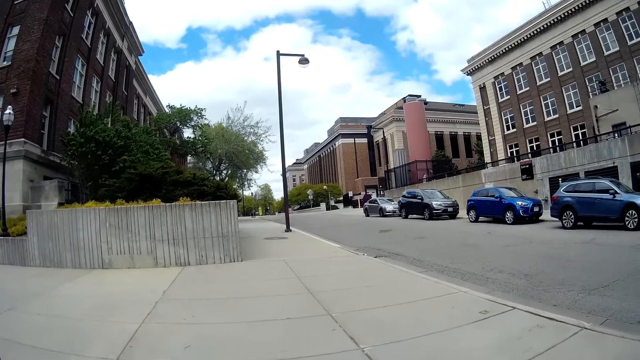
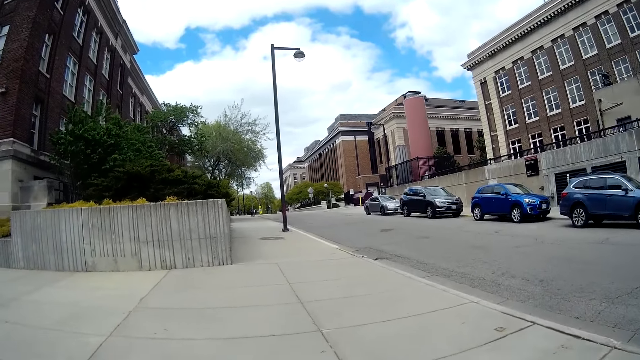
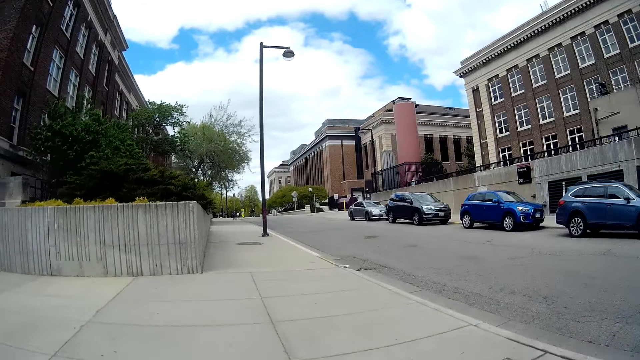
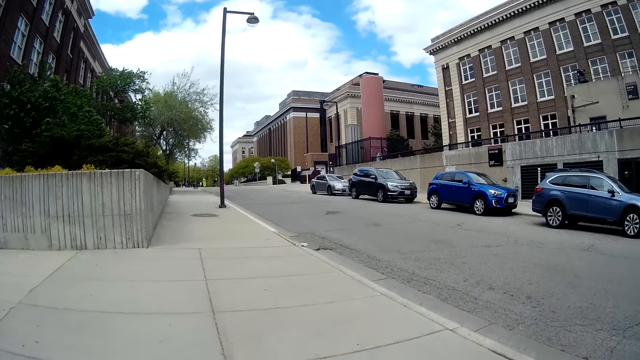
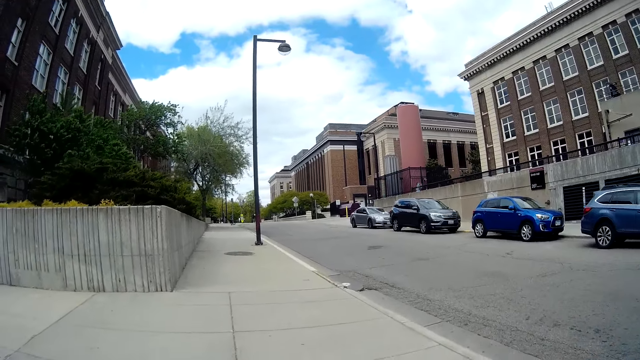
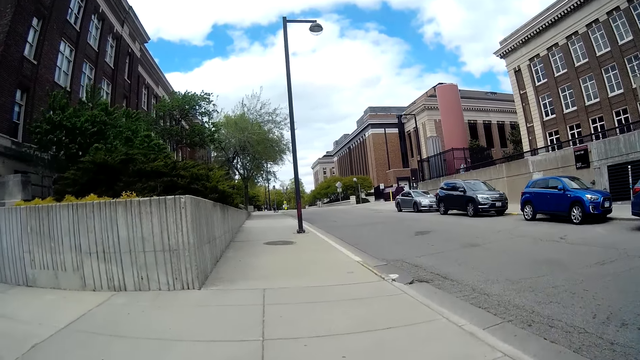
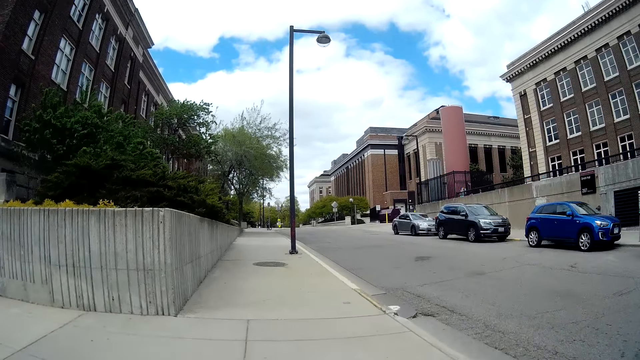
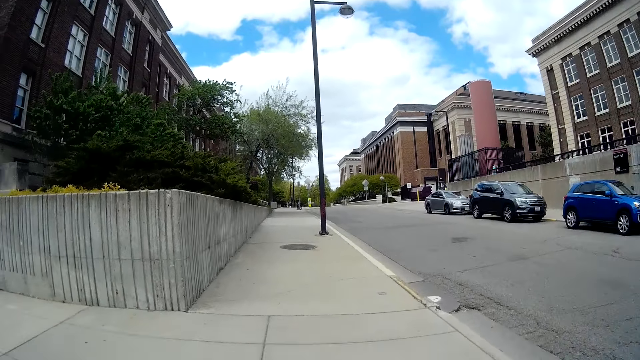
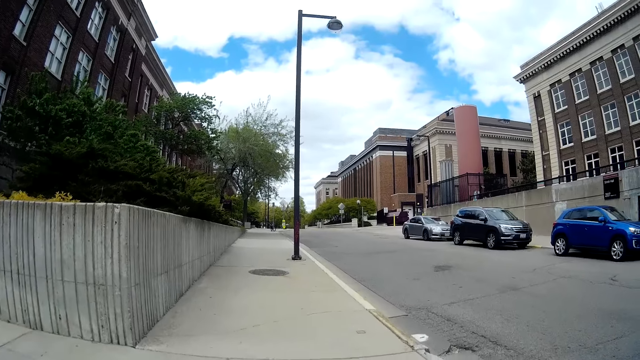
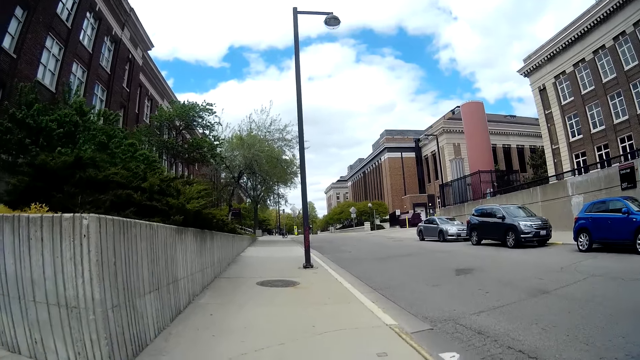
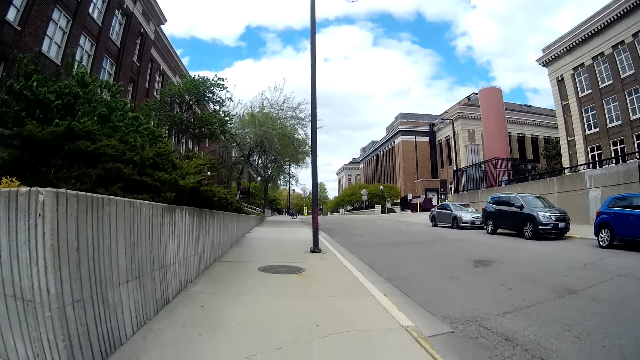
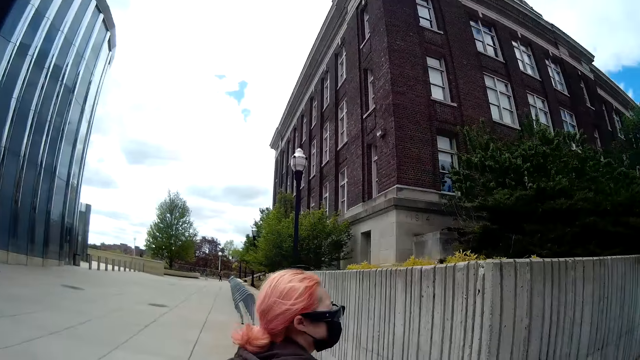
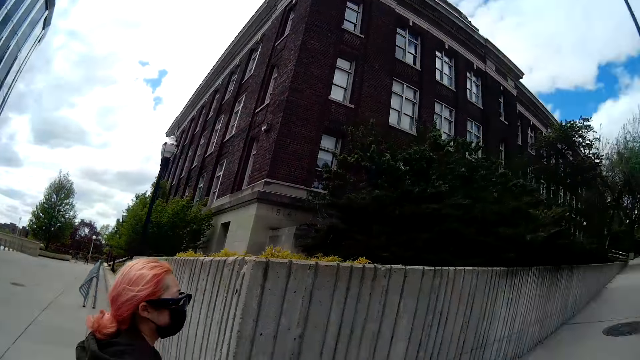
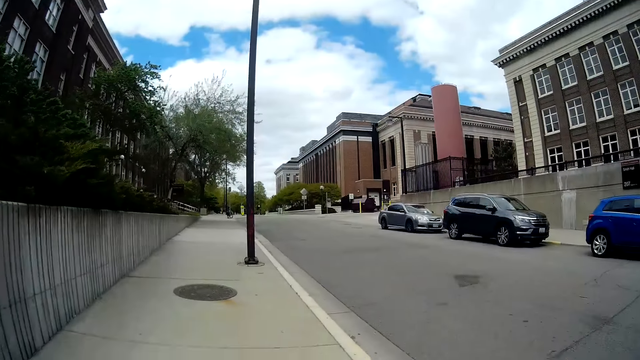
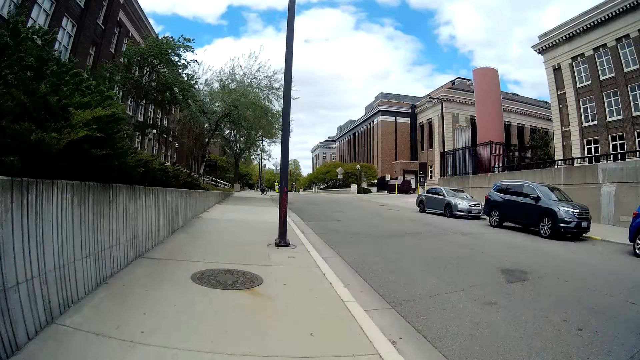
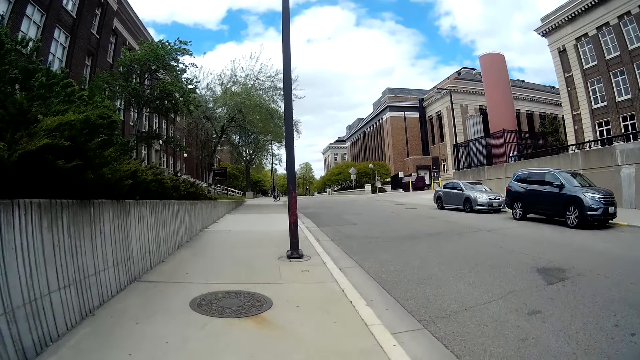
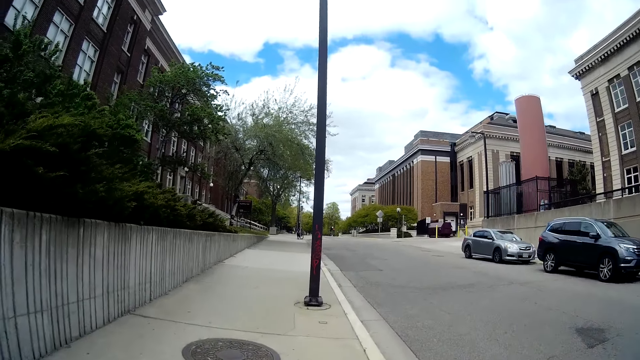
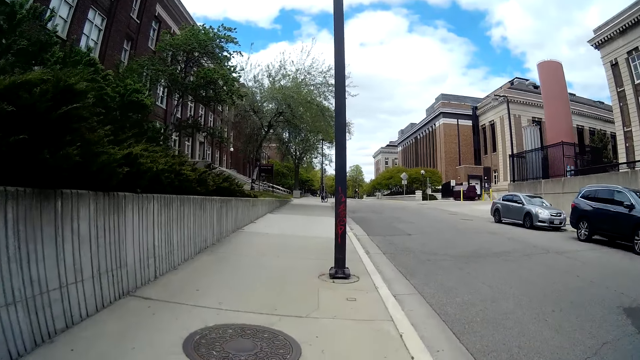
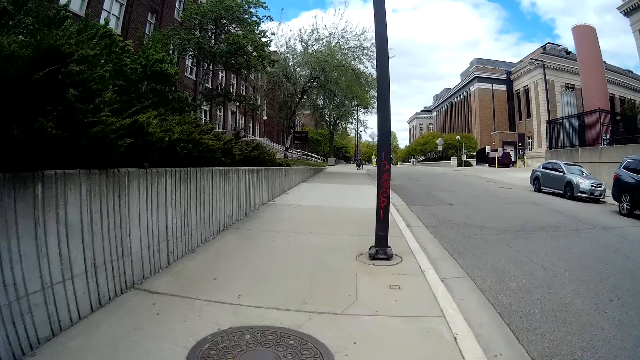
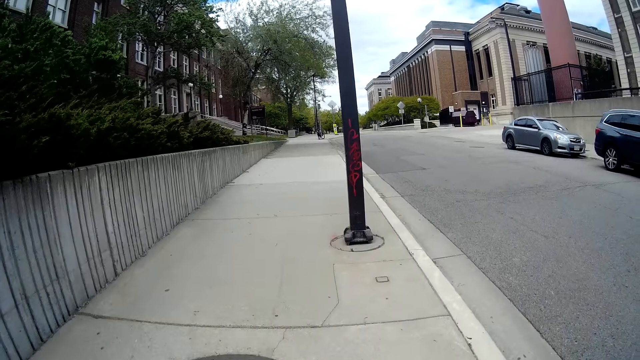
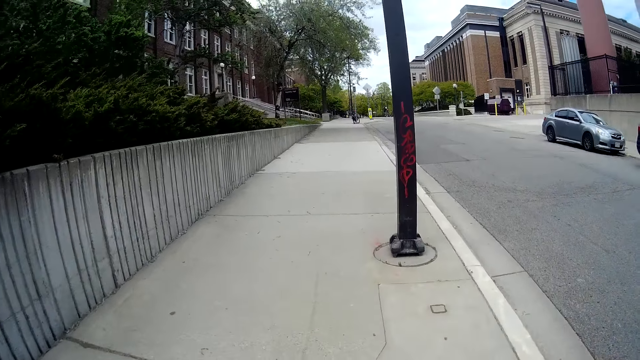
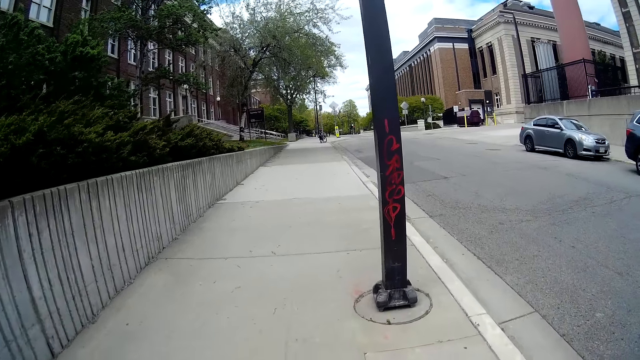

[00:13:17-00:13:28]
The camera wearer walks down a road. They look around. The woman walks down the pathway.

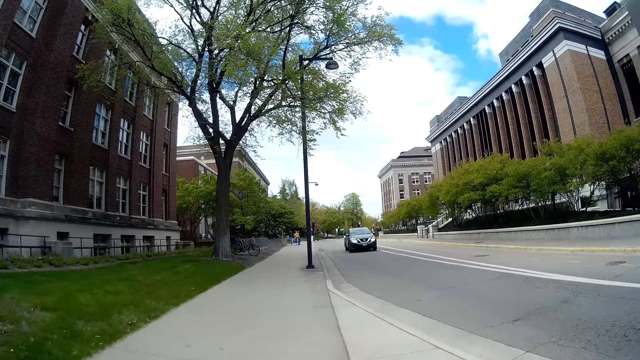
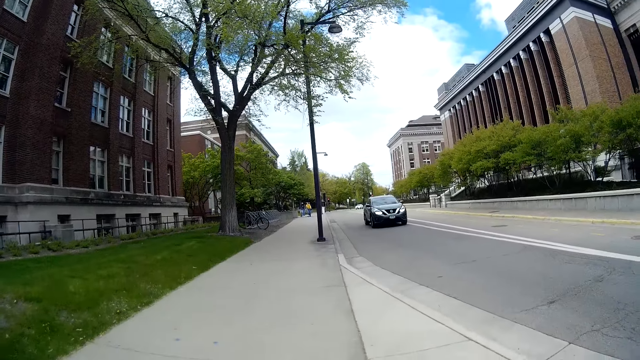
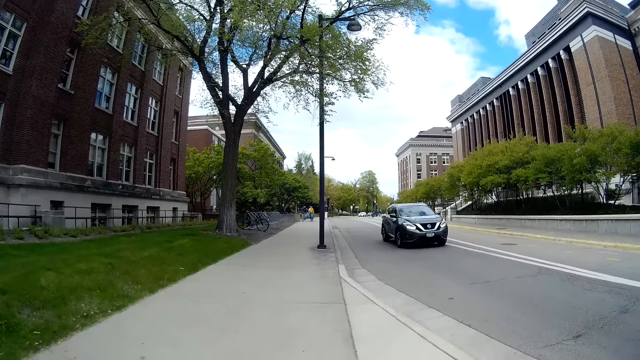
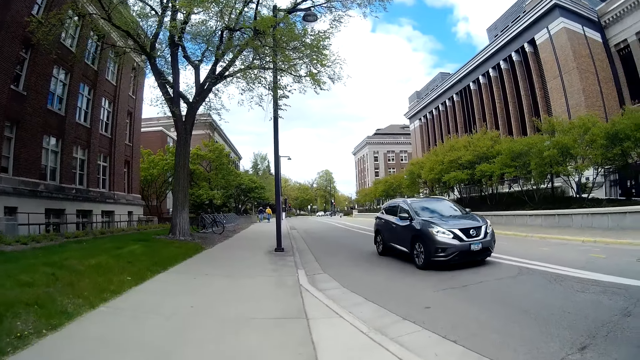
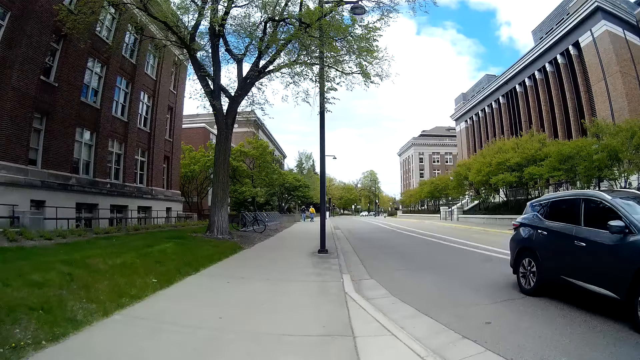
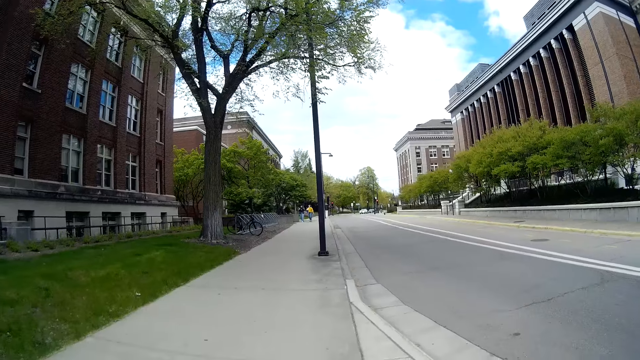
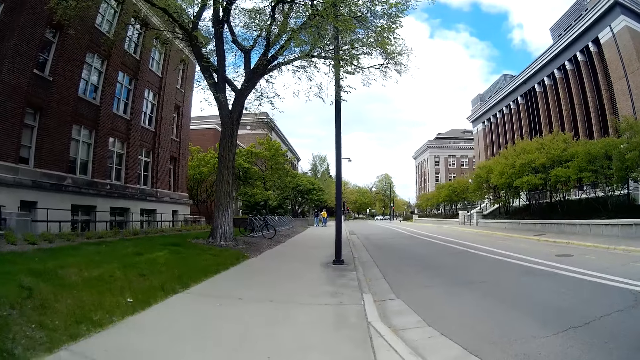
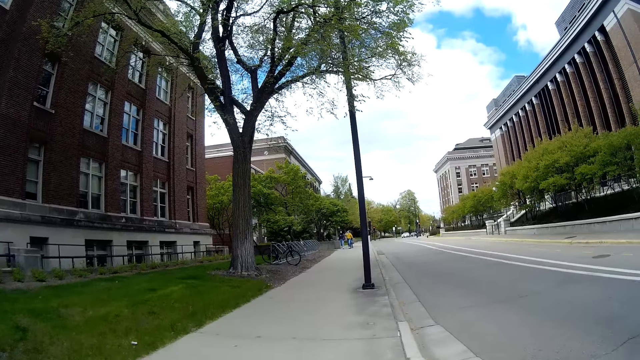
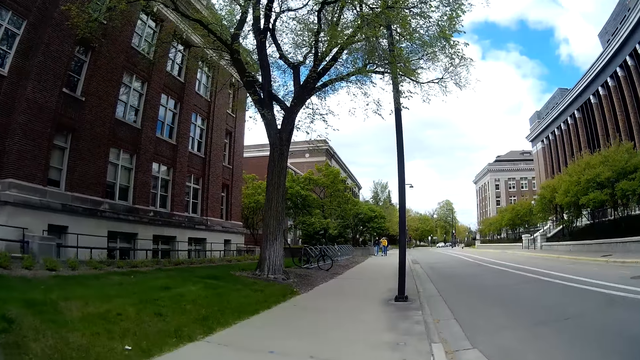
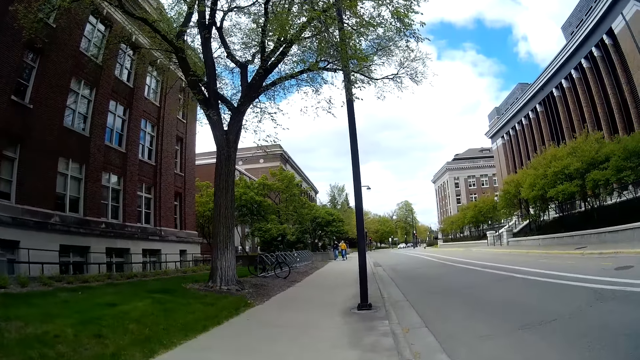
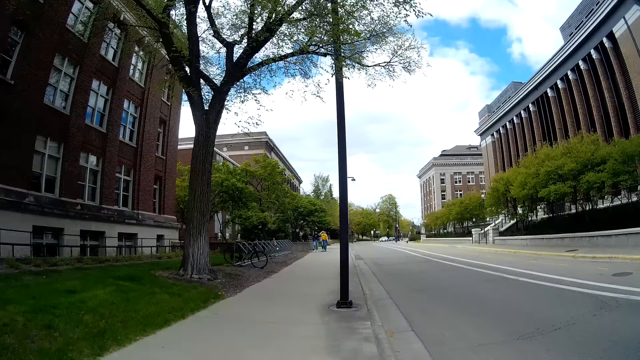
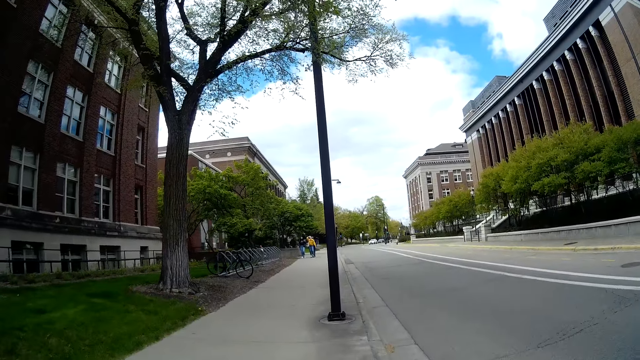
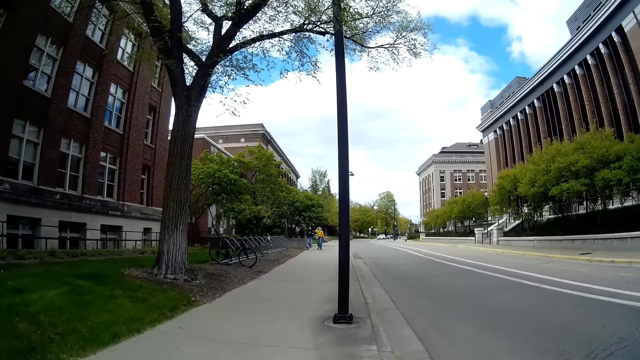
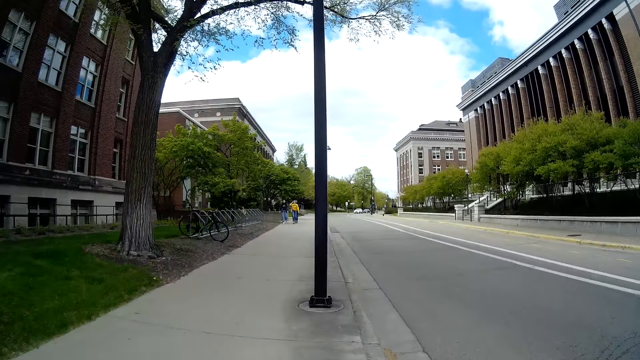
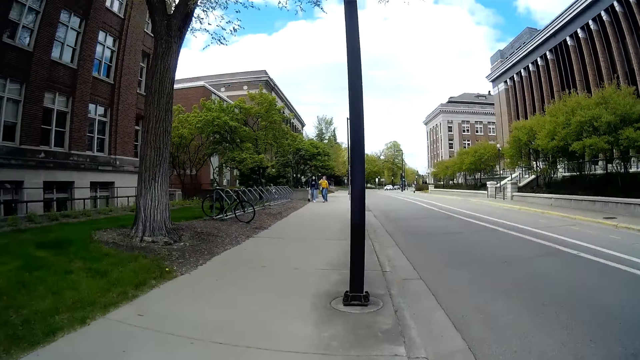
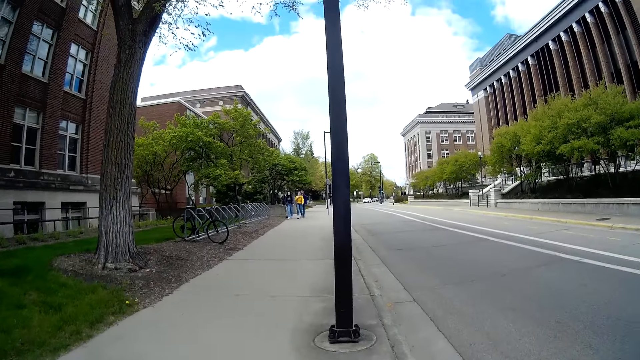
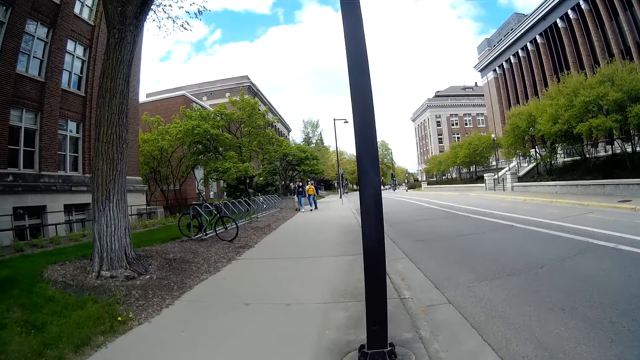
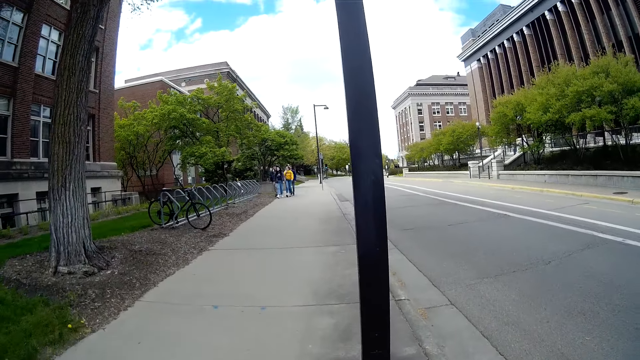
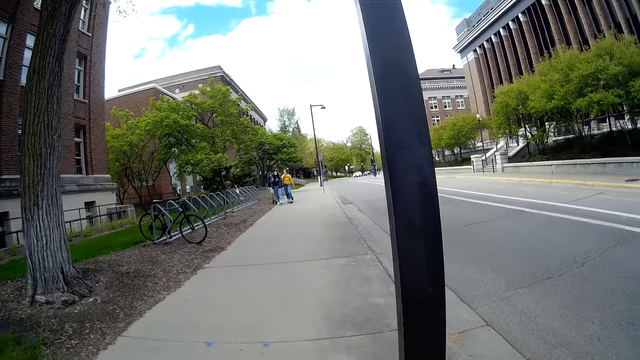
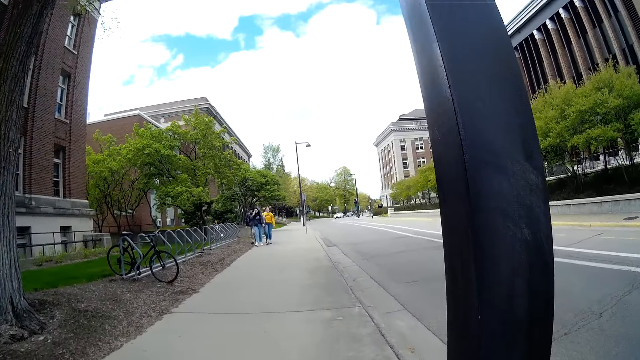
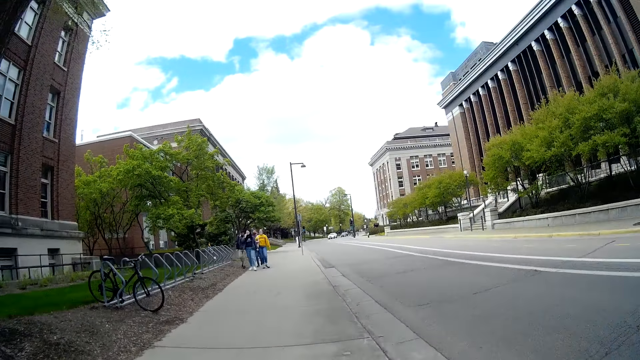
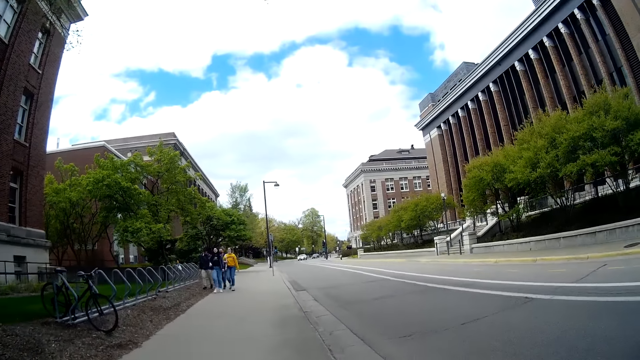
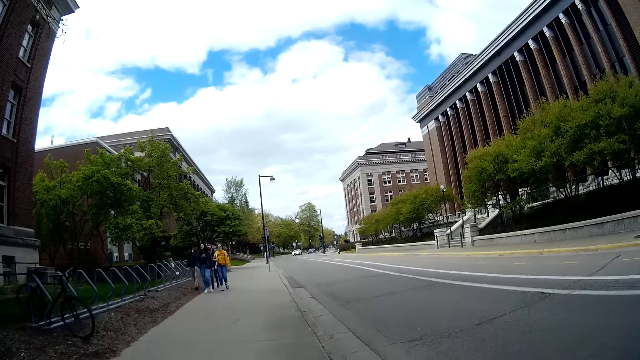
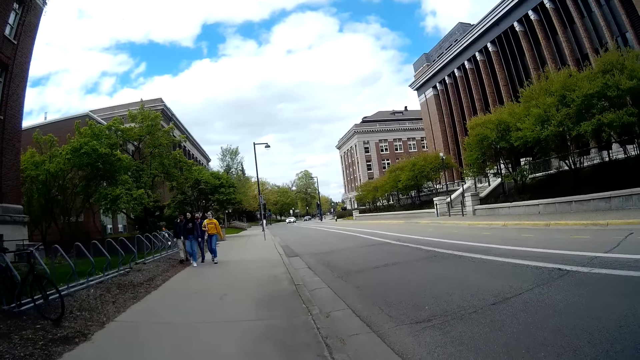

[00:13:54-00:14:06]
A car drives past the camera wearer.
